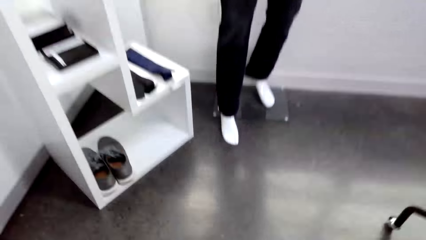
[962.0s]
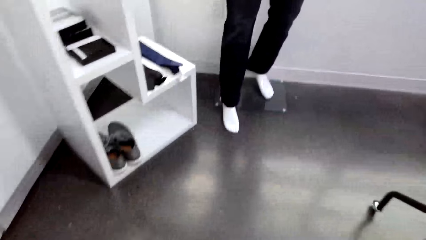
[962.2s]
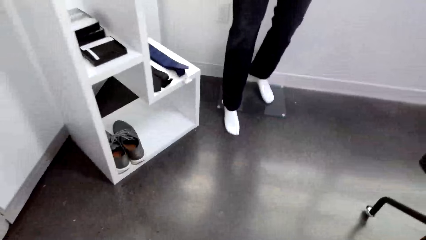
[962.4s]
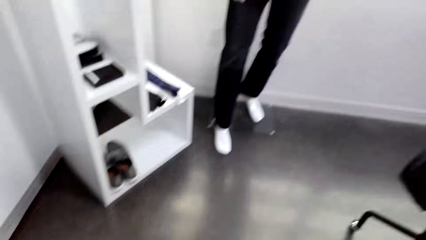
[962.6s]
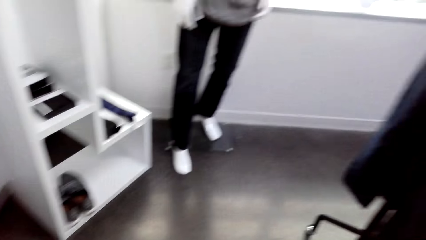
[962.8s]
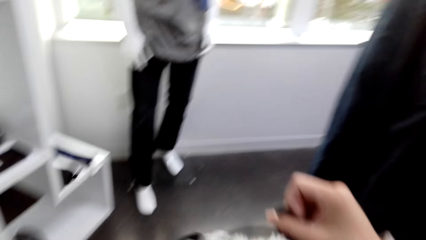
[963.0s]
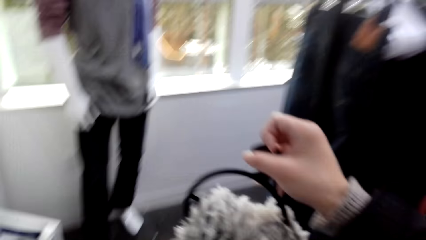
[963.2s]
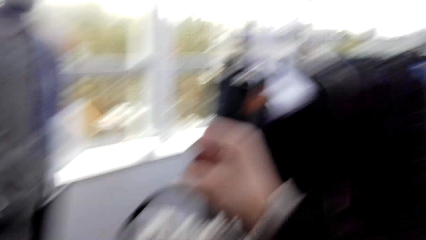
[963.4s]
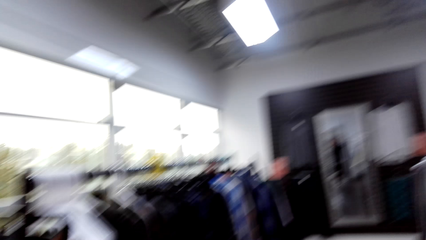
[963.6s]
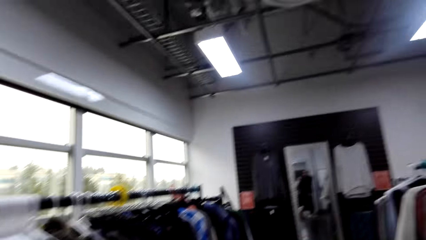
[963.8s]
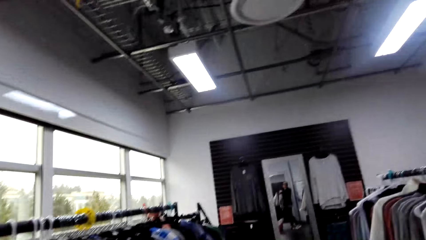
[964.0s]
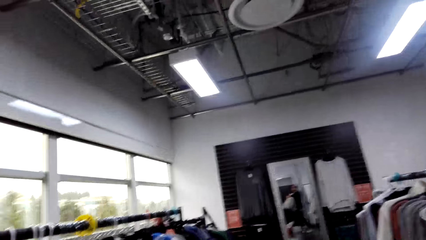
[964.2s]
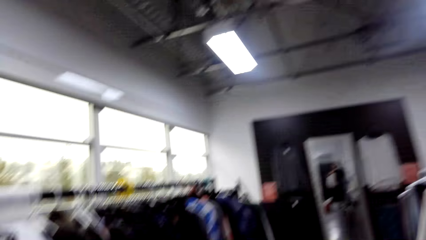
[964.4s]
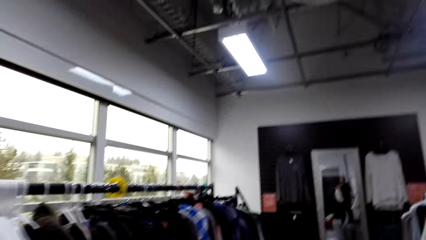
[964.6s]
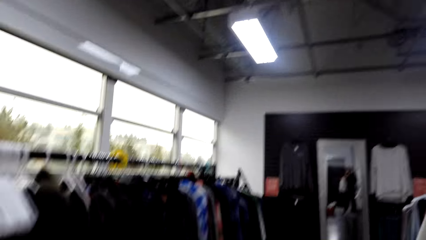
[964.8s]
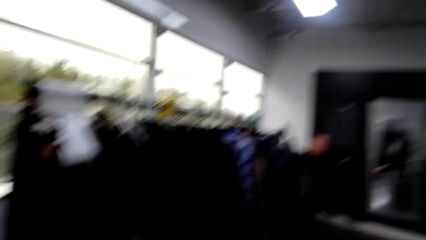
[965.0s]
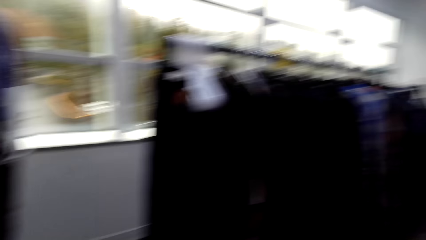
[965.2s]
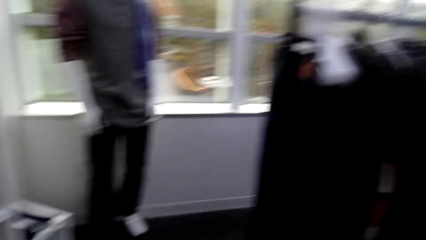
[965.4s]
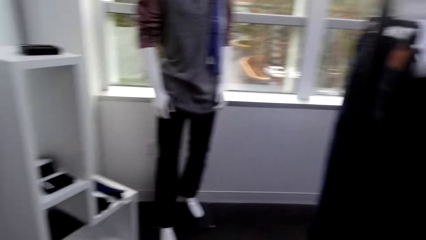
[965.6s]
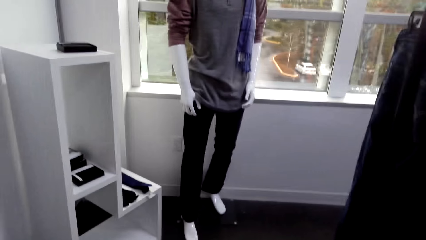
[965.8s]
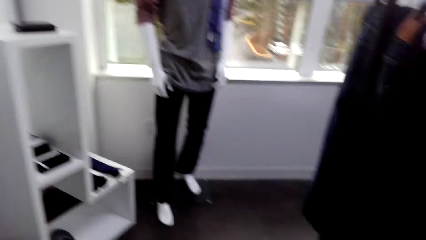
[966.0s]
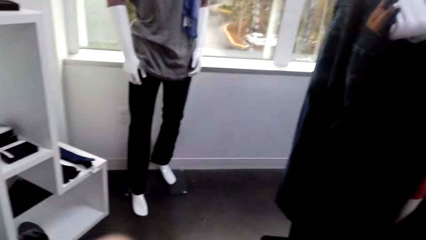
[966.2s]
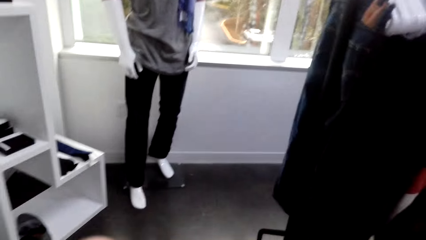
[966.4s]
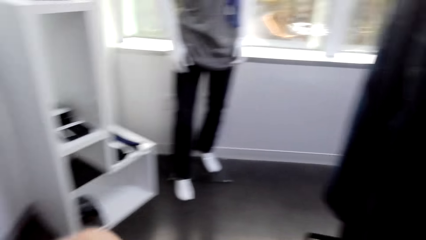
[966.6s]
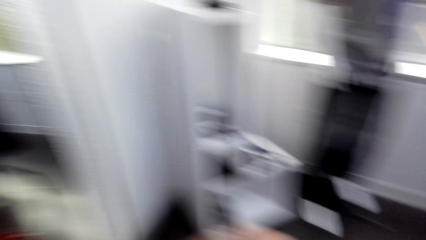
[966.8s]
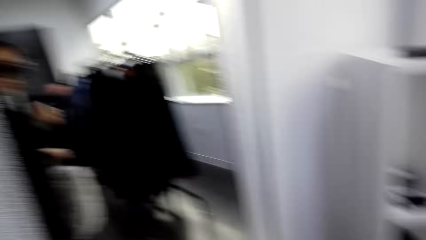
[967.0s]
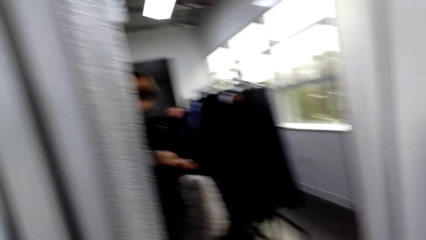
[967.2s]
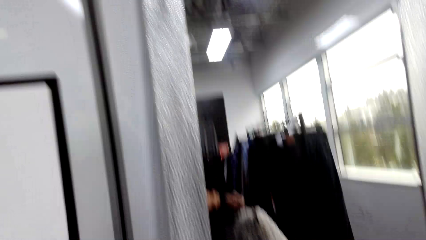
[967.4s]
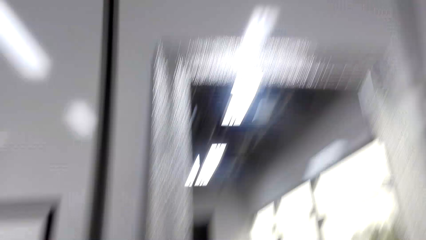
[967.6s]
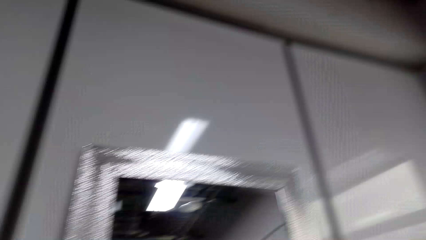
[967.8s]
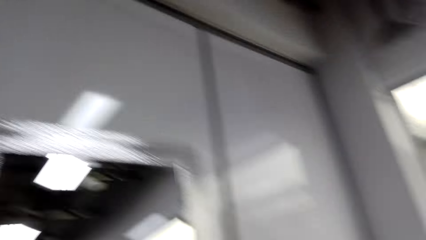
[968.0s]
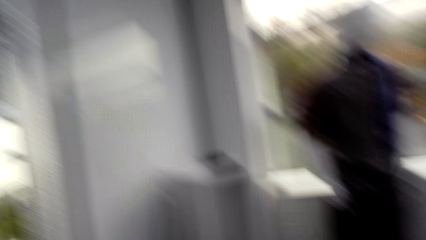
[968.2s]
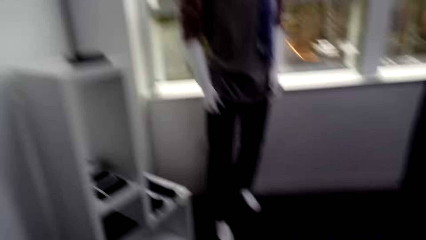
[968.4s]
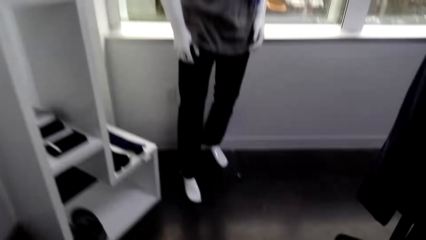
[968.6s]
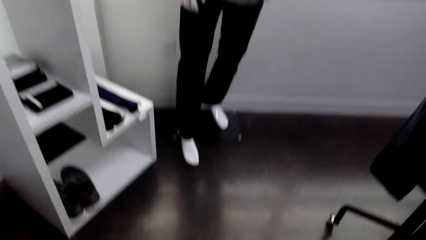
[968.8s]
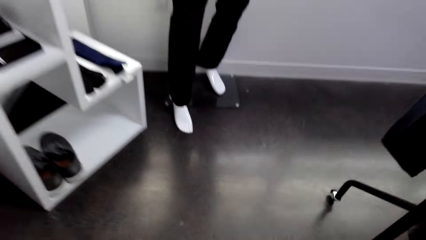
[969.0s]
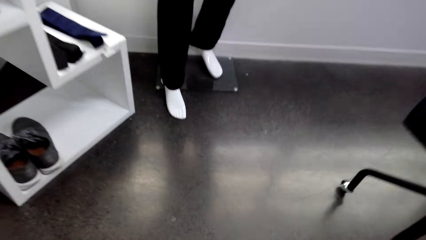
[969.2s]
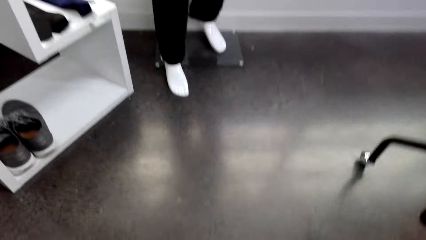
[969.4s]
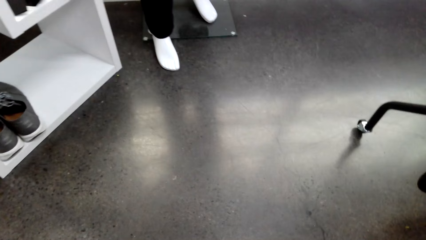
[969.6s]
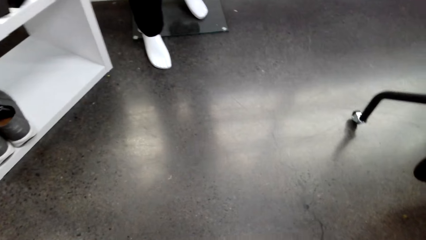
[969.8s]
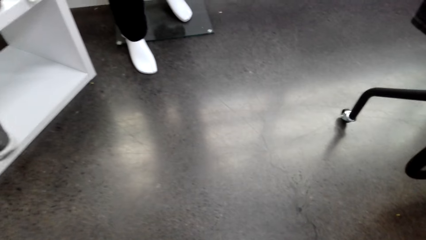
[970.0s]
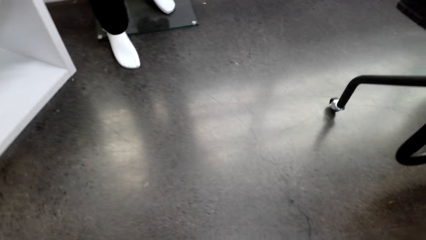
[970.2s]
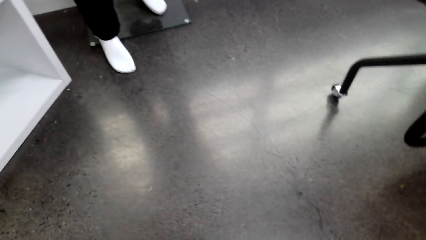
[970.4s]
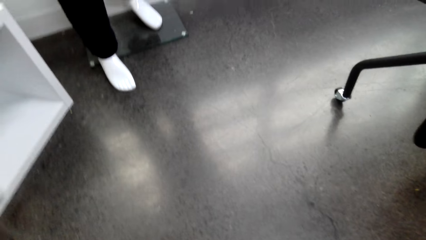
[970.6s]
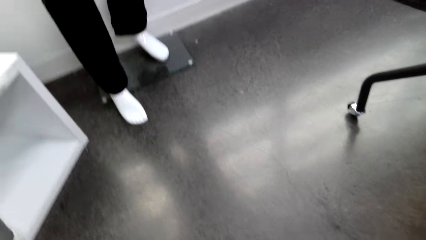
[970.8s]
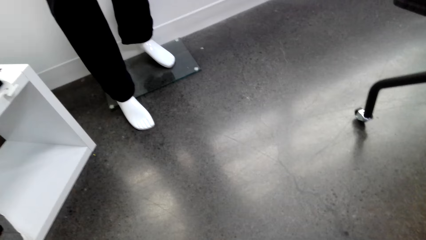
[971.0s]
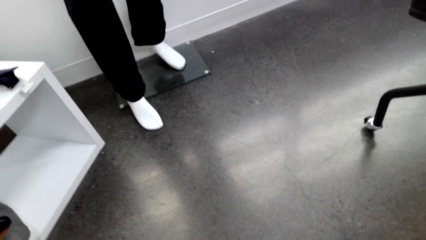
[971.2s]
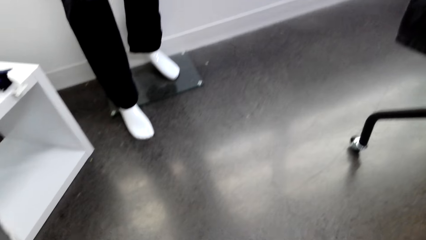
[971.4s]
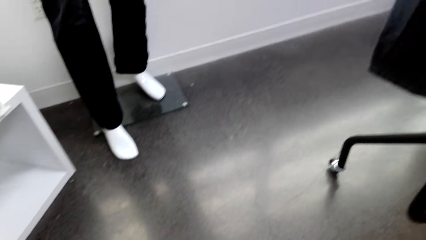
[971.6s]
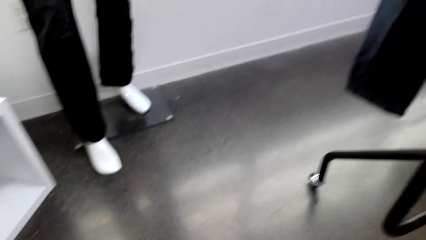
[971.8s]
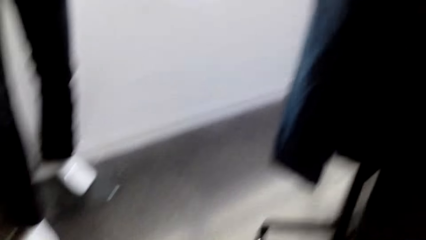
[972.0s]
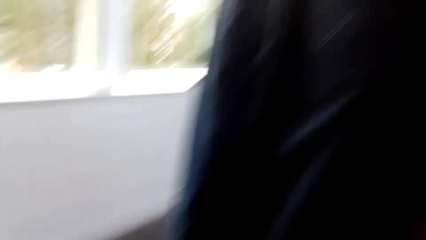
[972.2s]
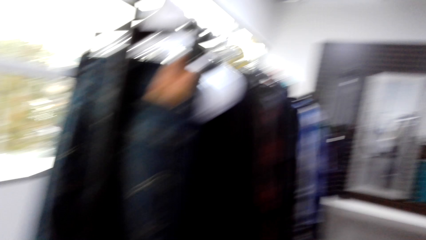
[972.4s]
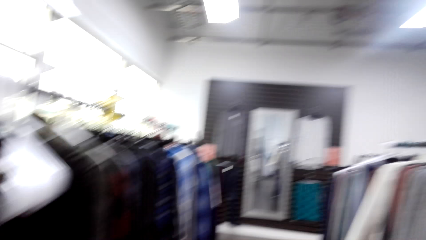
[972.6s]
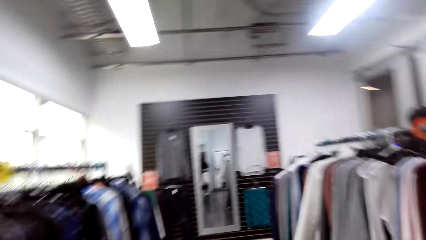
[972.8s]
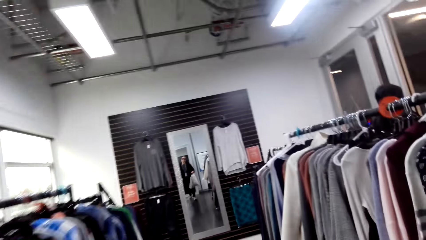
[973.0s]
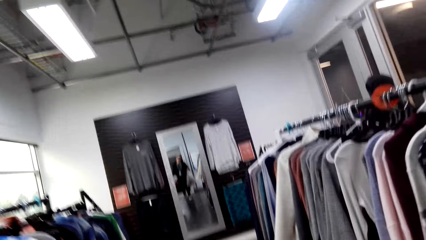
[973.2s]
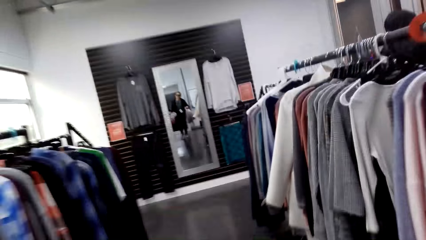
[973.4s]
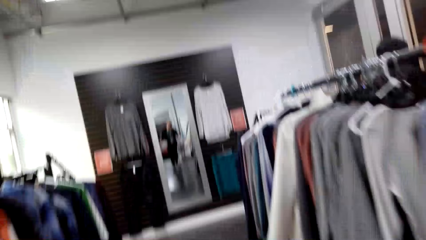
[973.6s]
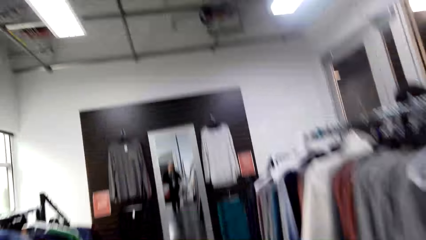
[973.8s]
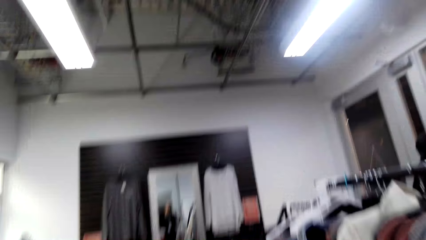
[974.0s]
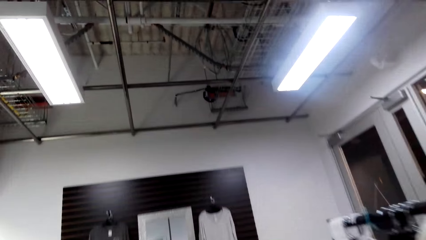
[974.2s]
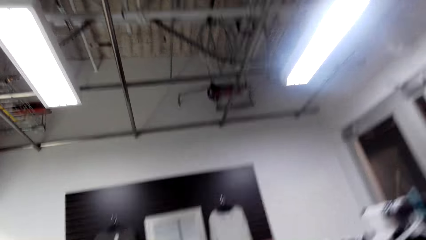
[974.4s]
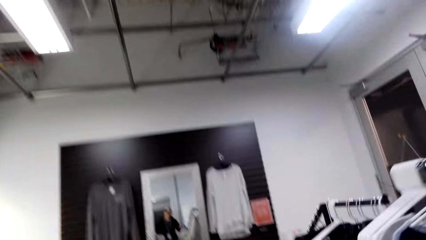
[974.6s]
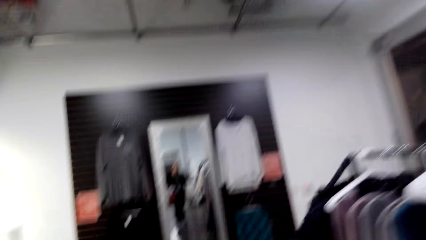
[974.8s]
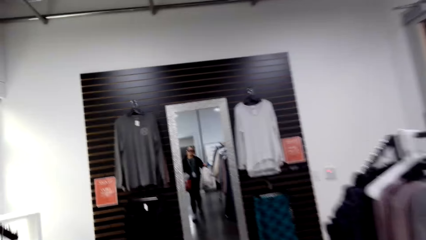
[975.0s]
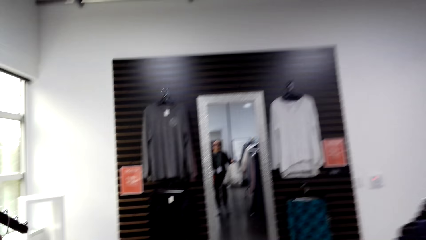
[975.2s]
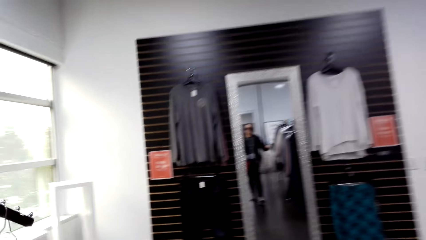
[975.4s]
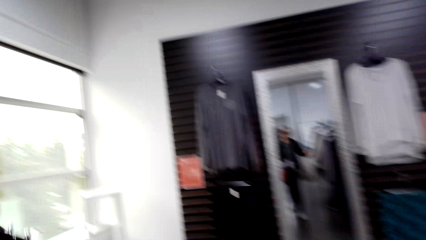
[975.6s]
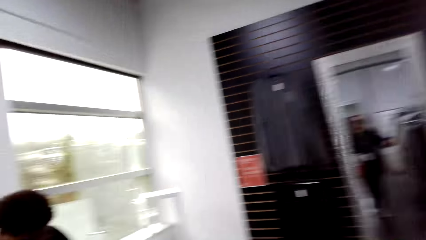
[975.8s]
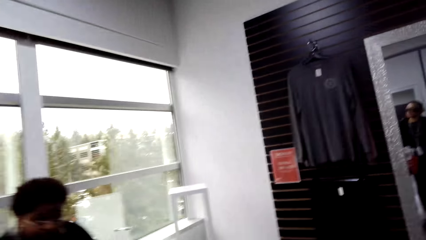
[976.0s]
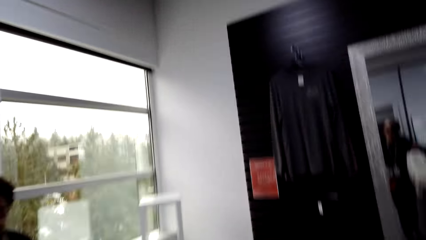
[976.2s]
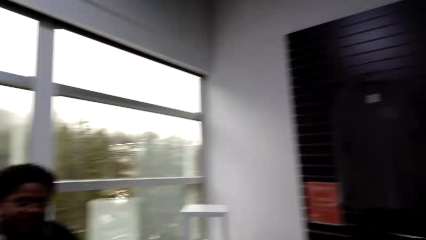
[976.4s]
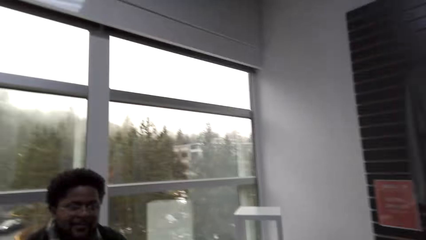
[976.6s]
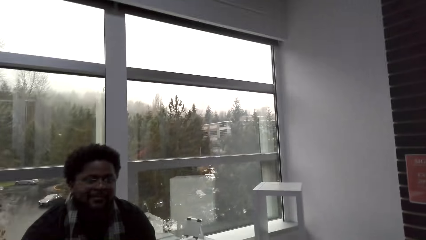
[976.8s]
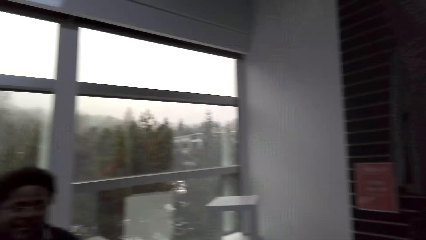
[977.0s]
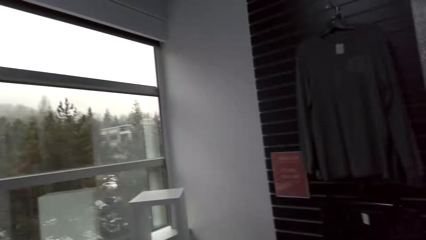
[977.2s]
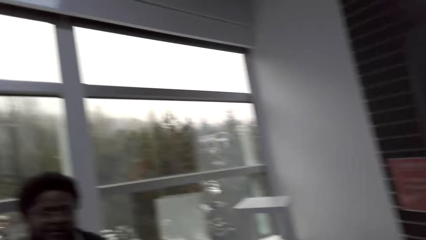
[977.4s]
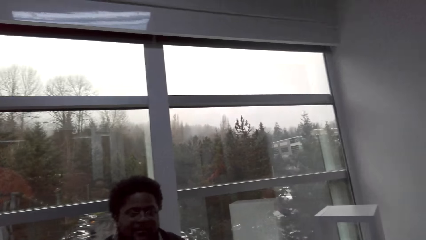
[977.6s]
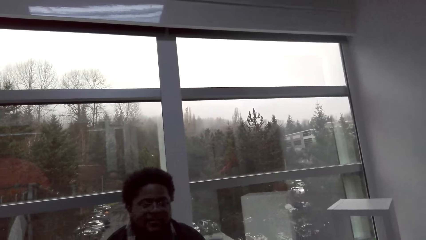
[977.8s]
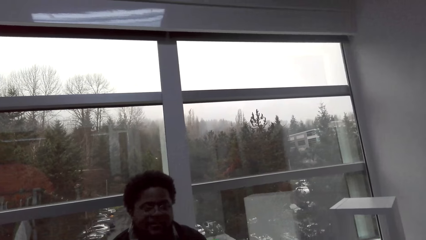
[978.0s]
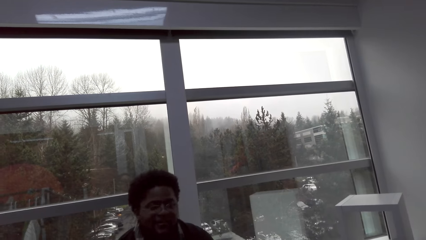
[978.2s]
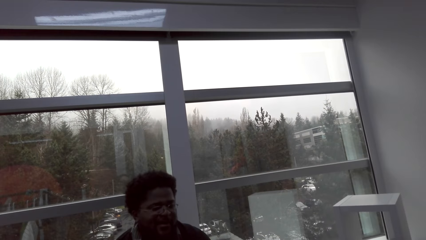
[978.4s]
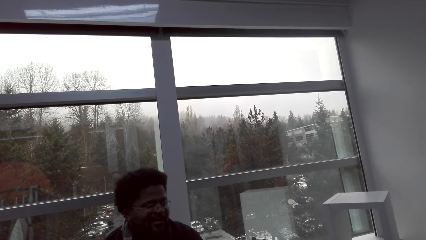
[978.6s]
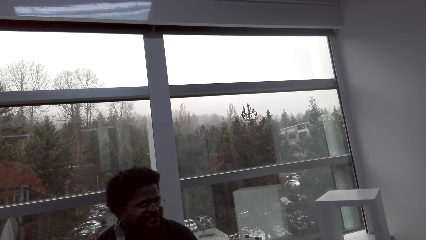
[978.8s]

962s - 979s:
The camera wearer holds a clothes hanger. They move. They turn to the mirror. They turn right. They walk forward. They converse with a man.
